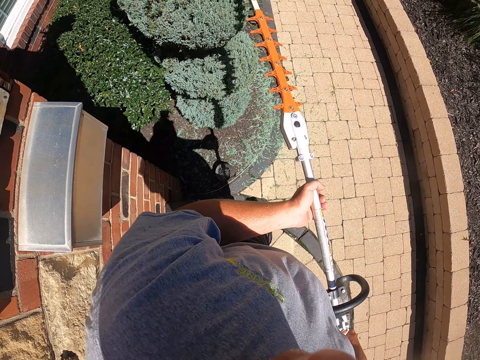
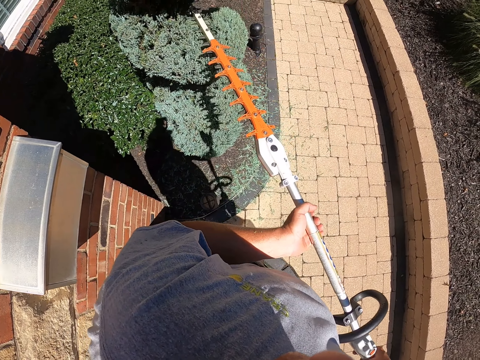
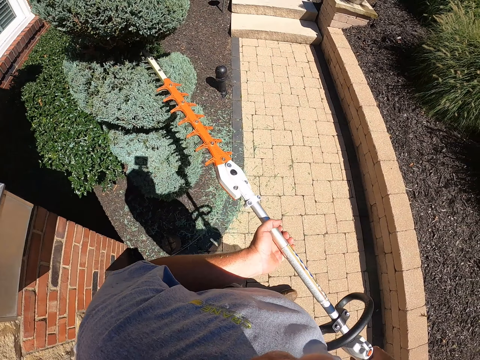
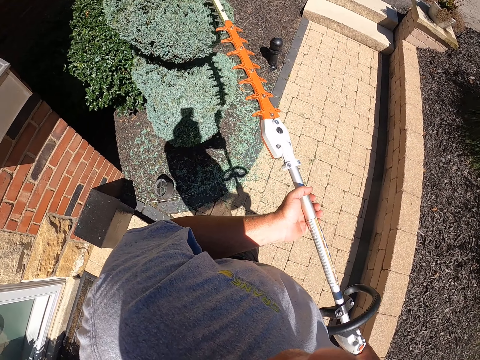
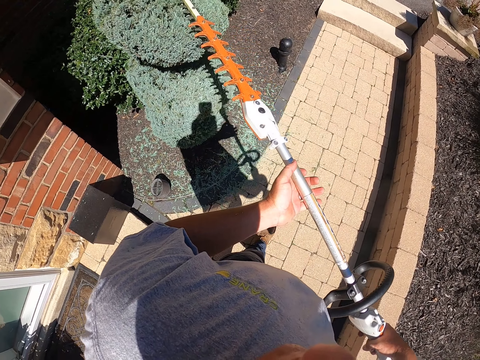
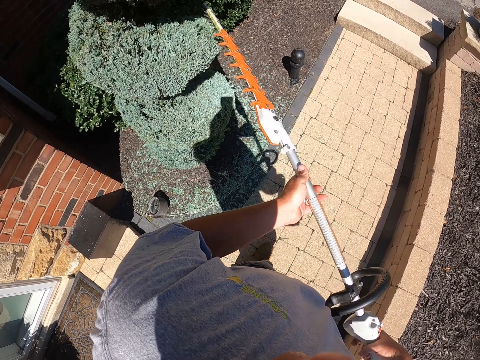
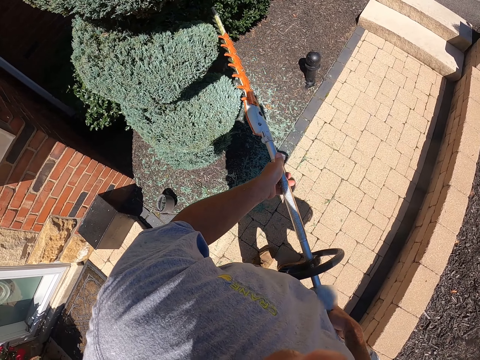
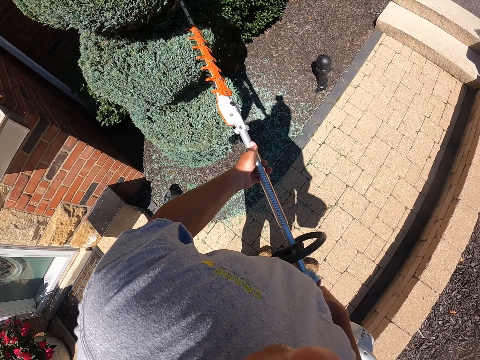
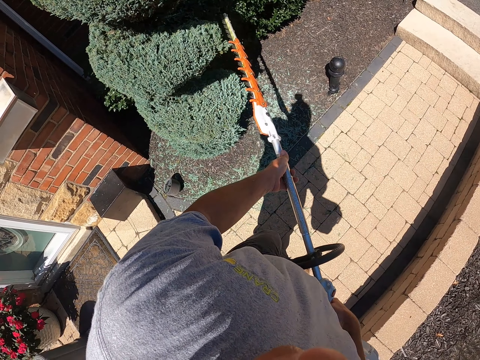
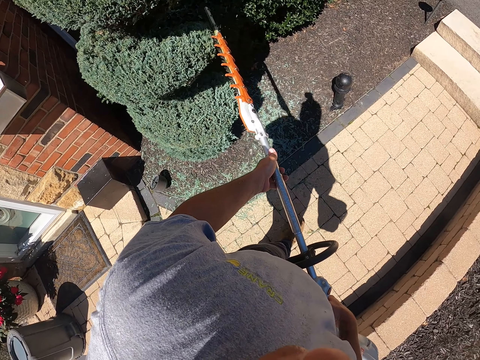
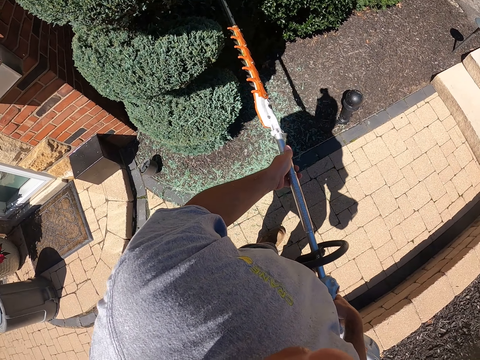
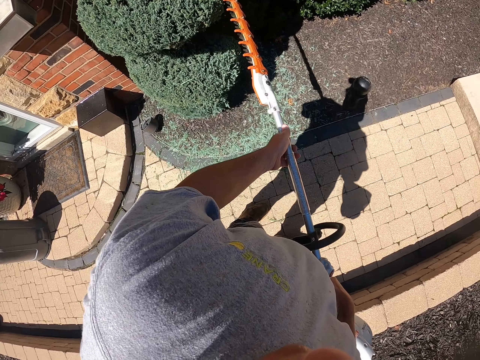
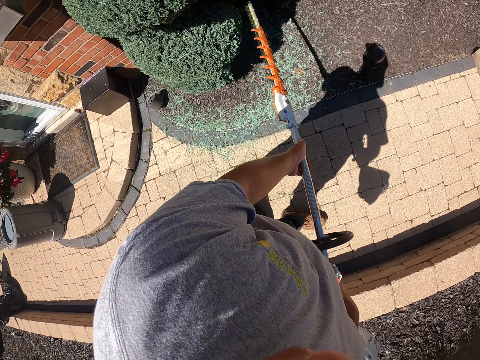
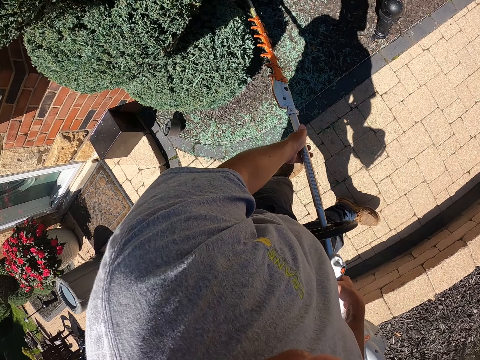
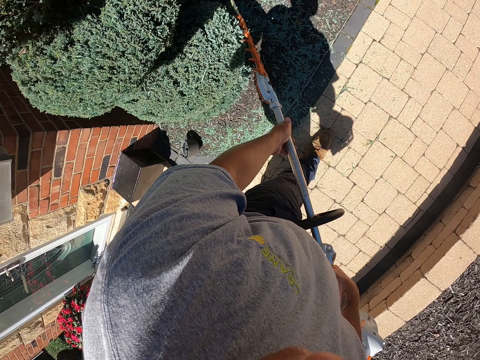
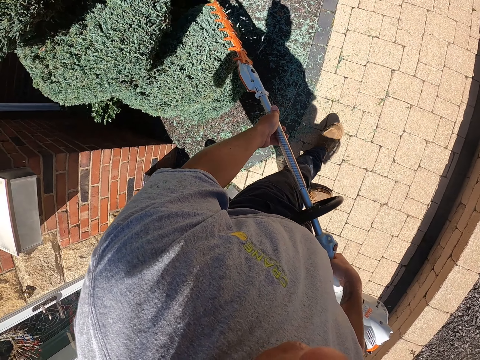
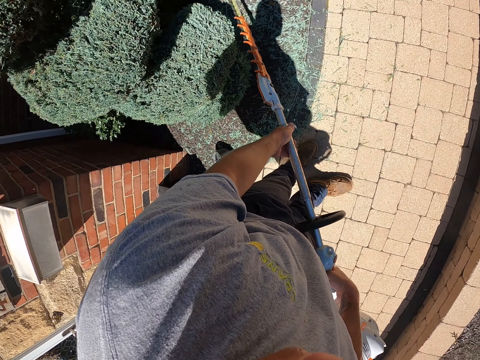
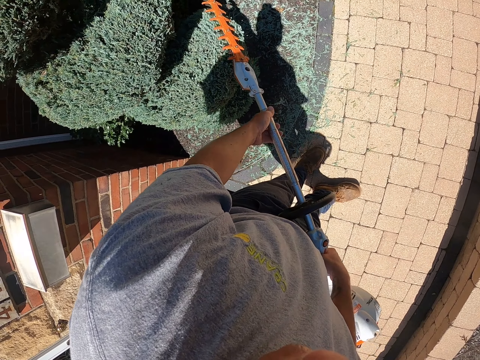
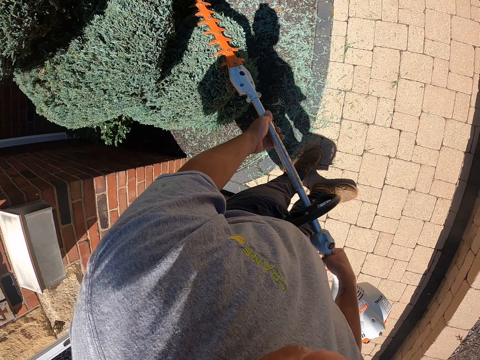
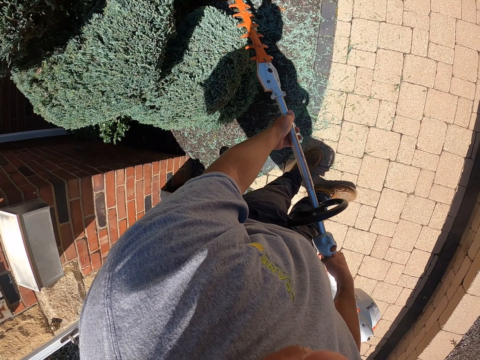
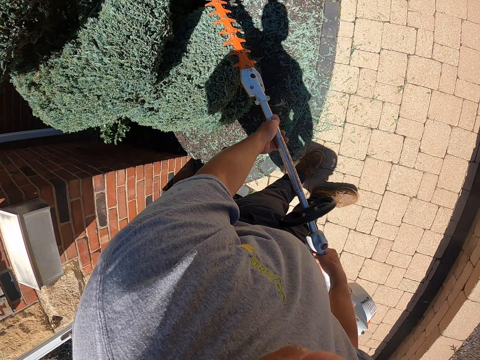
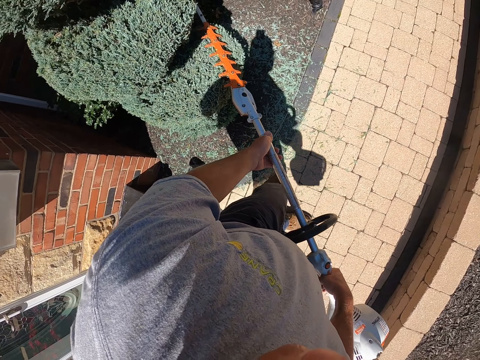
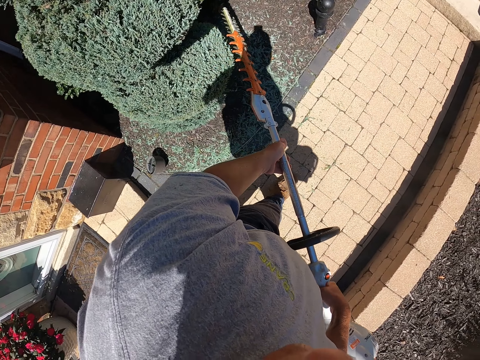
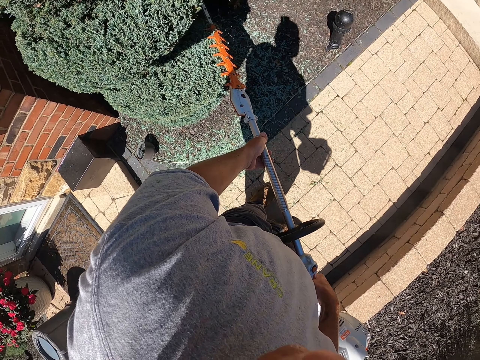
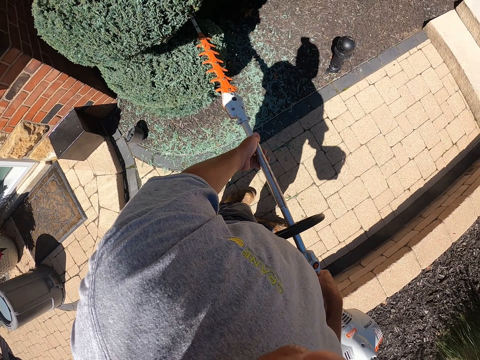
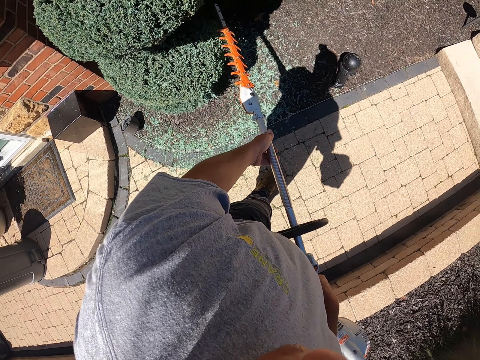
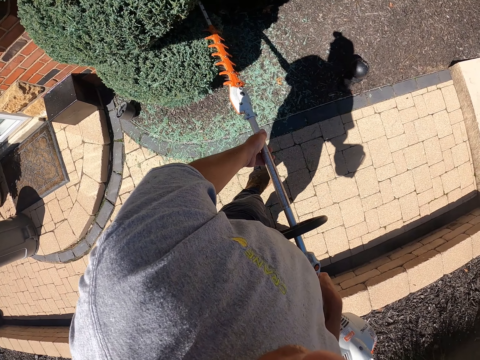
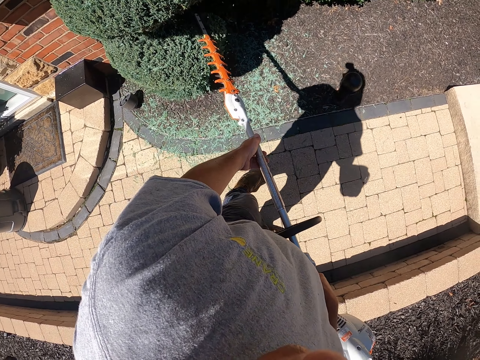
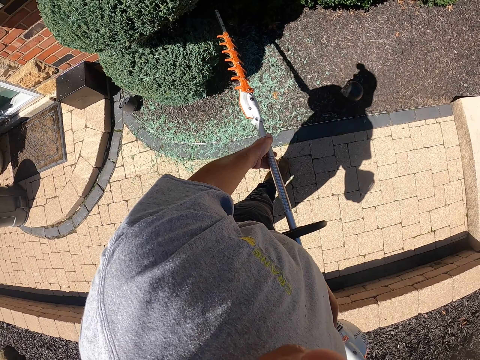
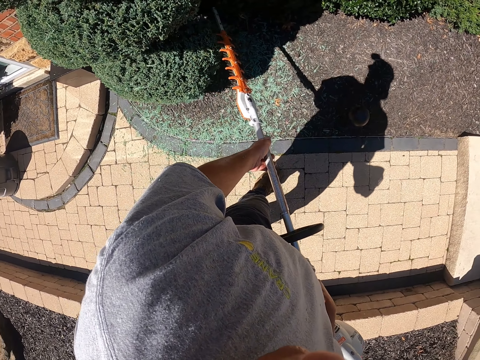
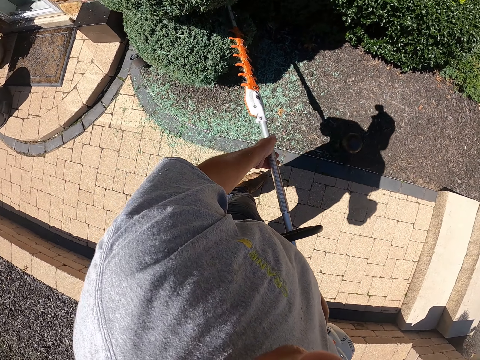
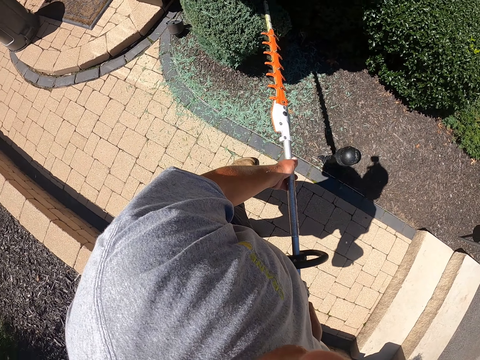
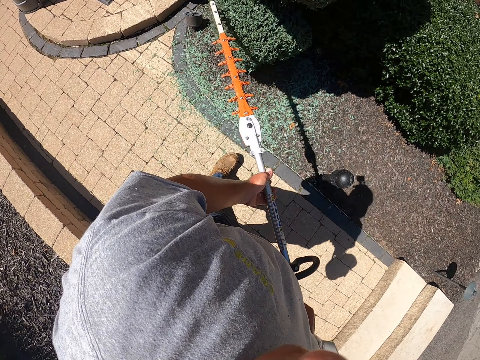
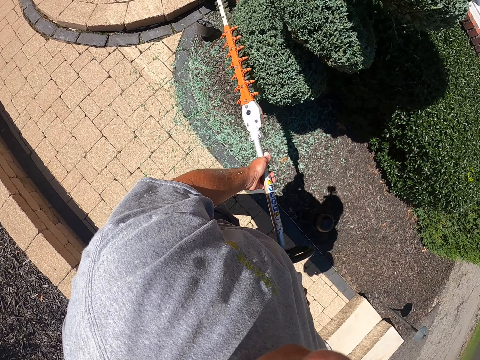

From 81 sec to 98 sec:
The camera wearer moves the legs. They trim the shrub. They step forward. They trim the shrub.

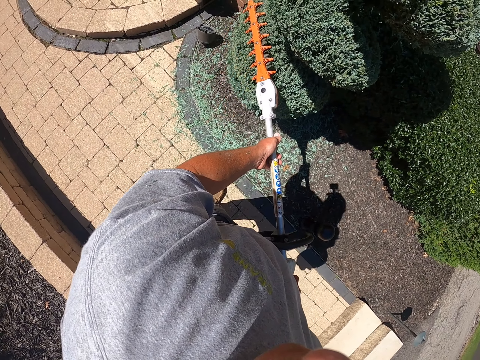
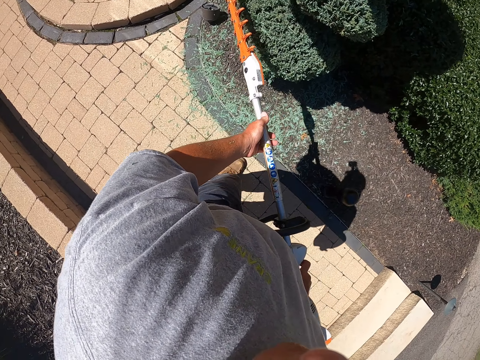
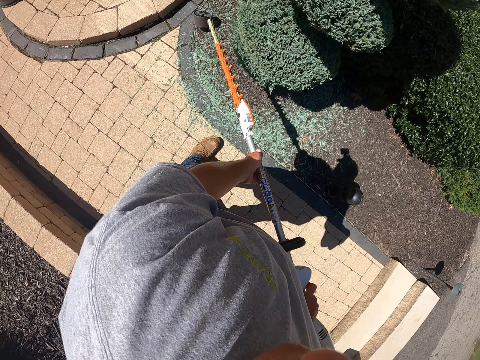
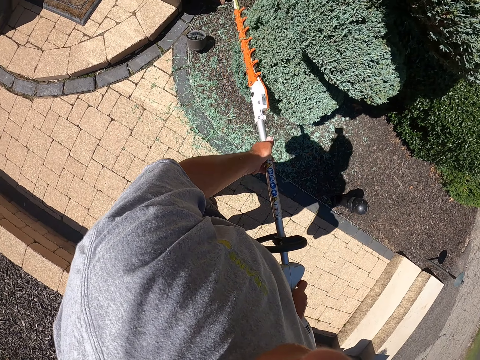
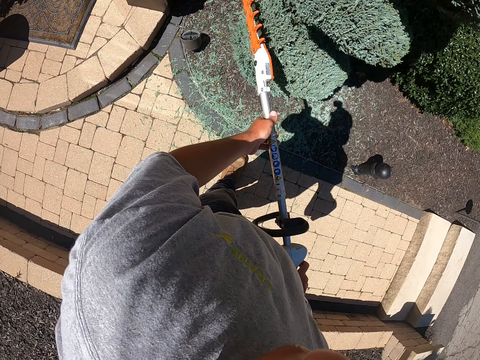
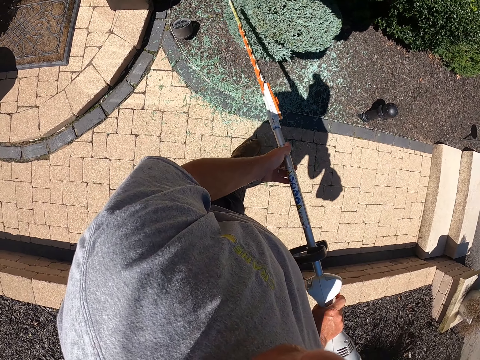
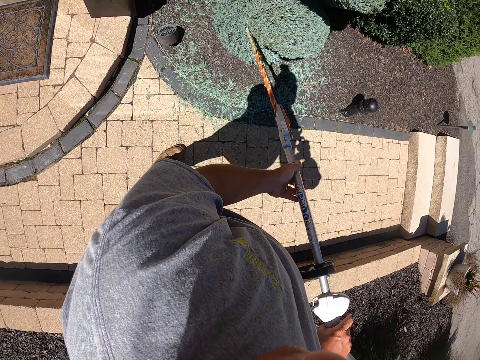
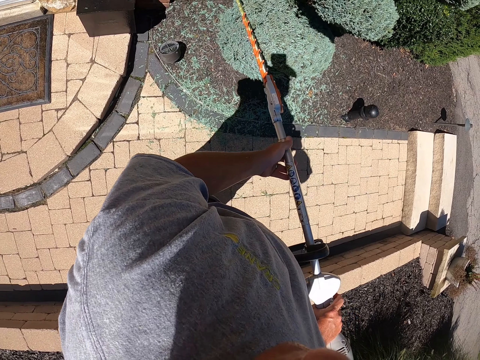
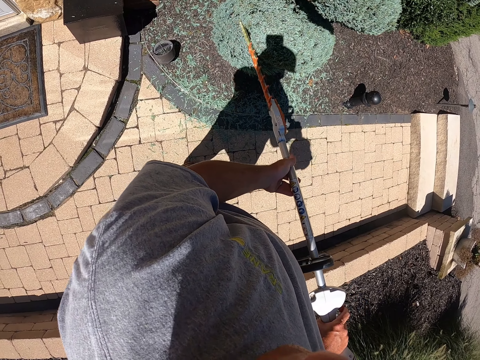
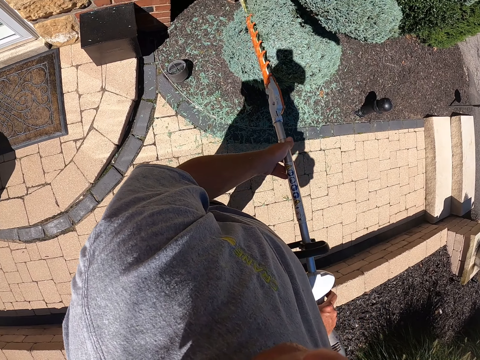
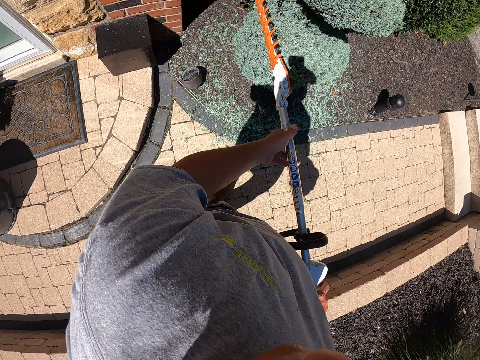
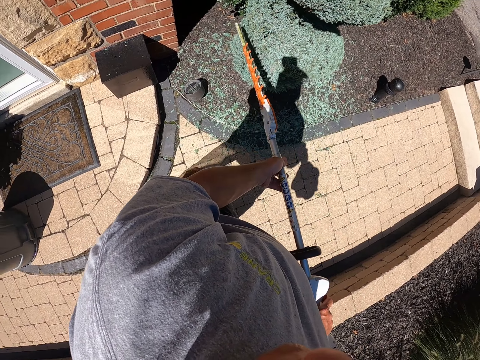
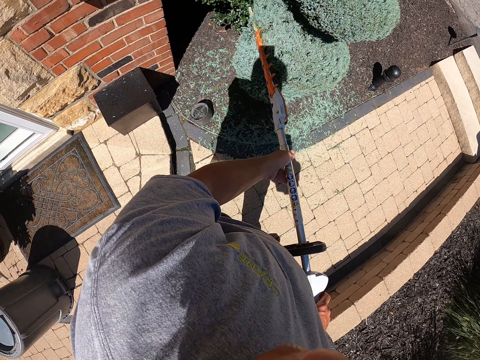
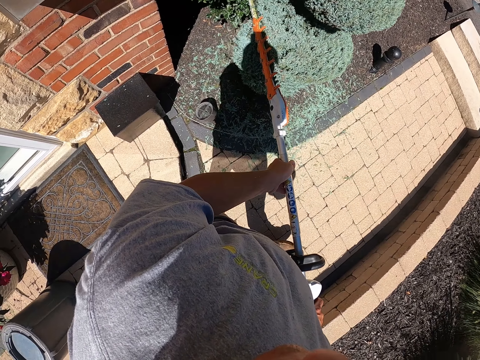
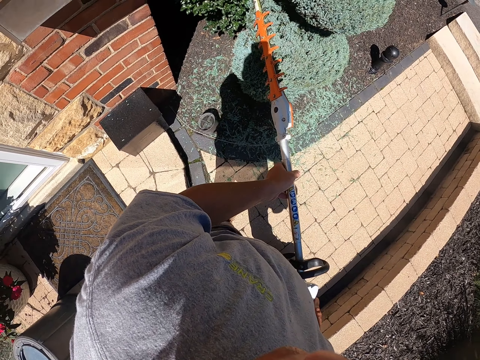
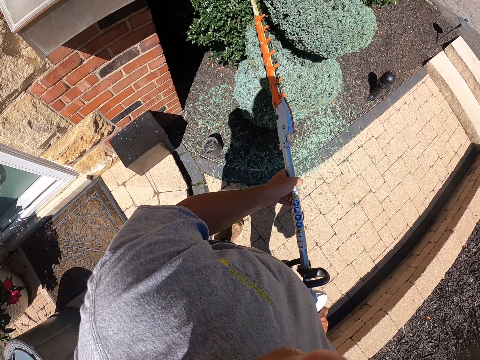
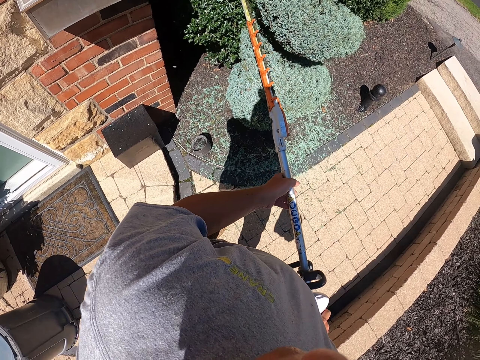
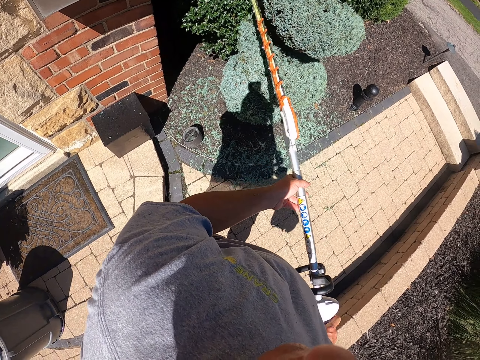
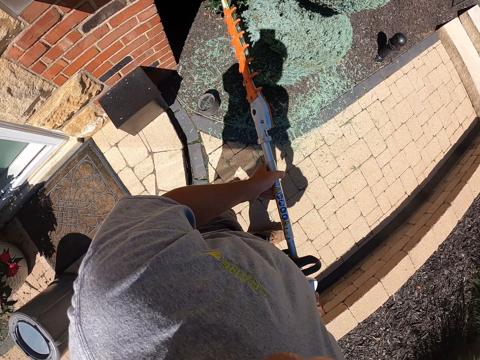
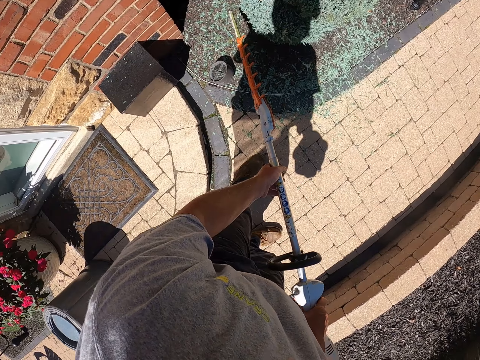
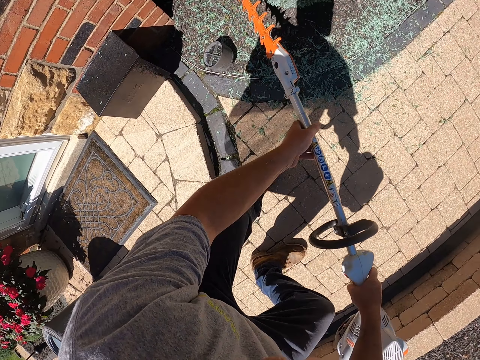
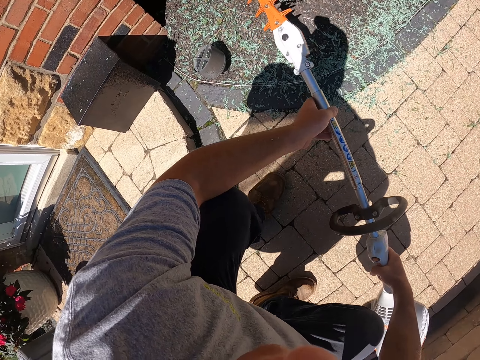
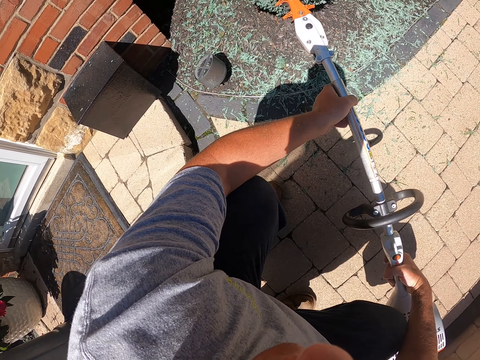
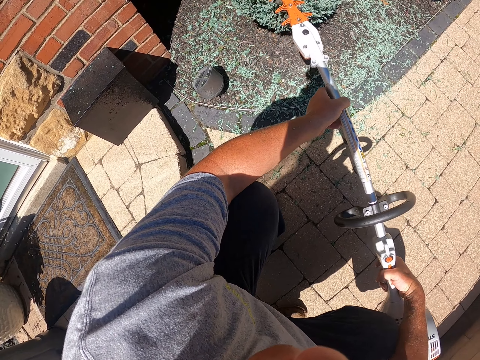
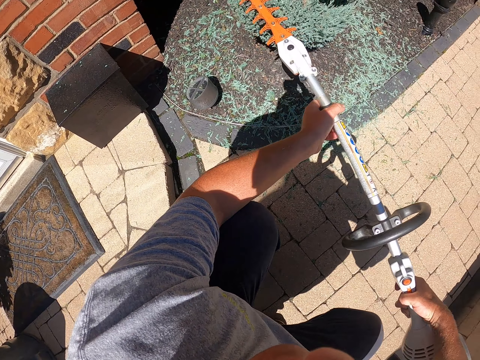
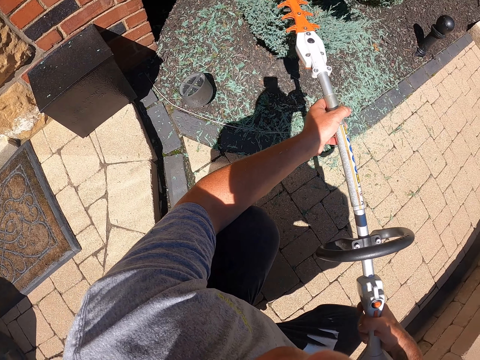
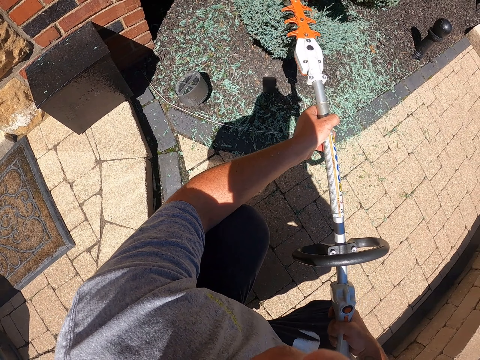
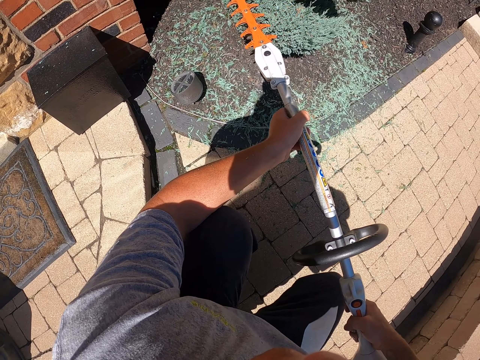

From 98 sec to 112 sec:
The camera wearer moves the leg. They trim the shrub. They bend down. They squat. They trim the shrub.
